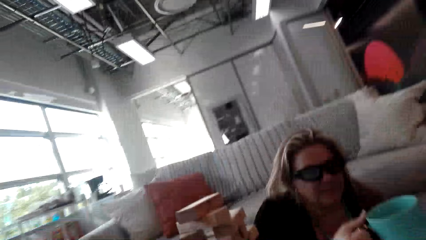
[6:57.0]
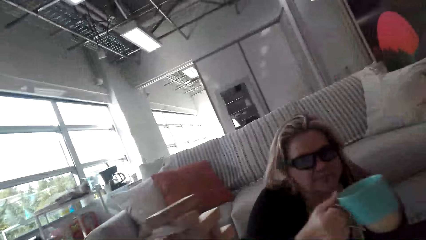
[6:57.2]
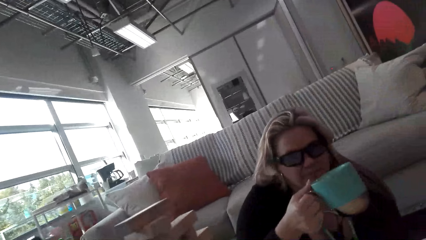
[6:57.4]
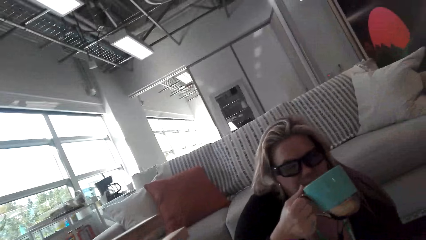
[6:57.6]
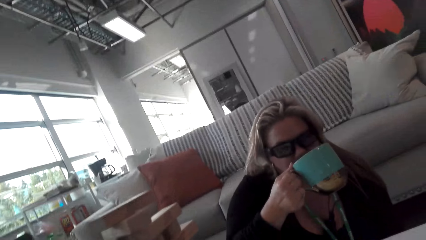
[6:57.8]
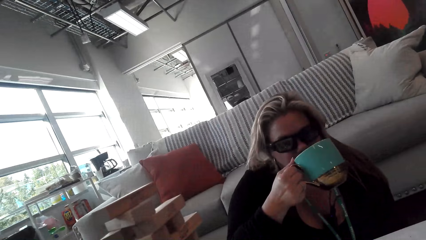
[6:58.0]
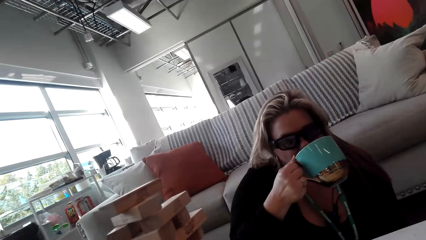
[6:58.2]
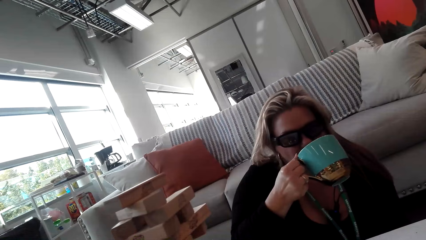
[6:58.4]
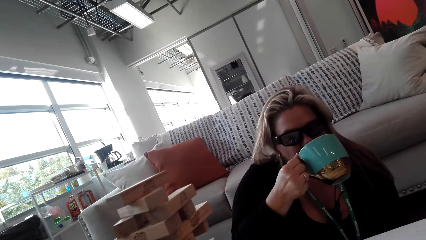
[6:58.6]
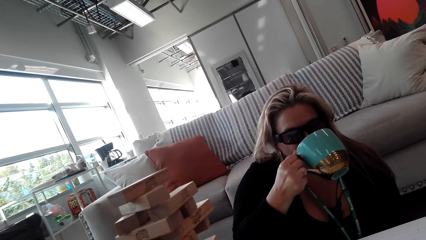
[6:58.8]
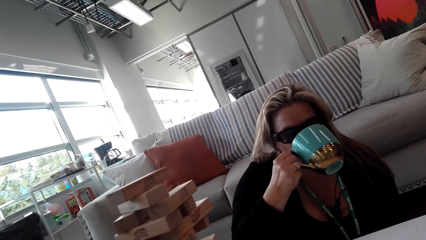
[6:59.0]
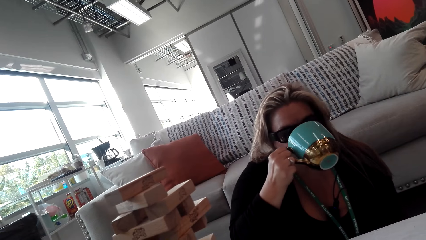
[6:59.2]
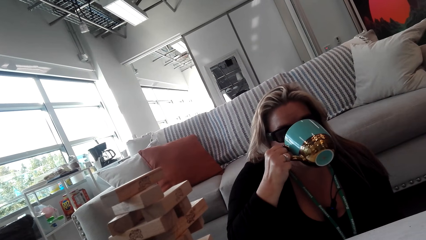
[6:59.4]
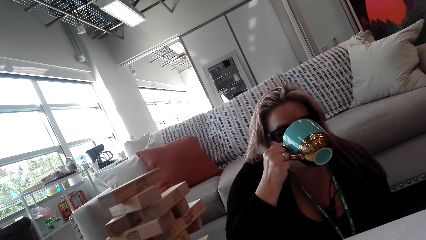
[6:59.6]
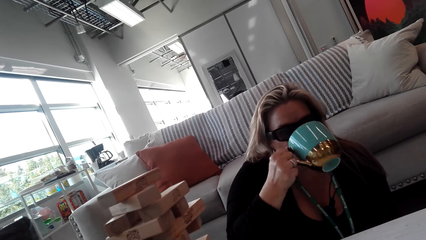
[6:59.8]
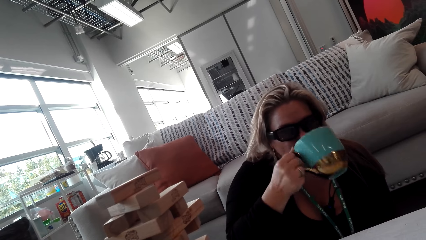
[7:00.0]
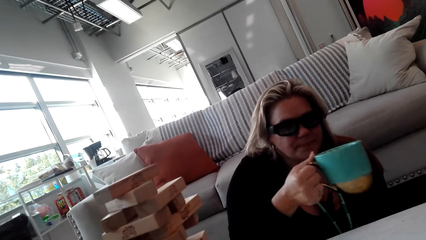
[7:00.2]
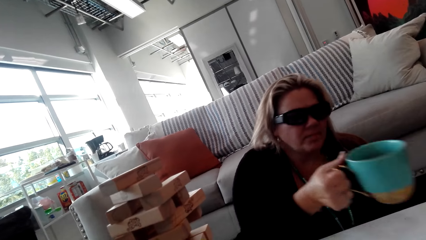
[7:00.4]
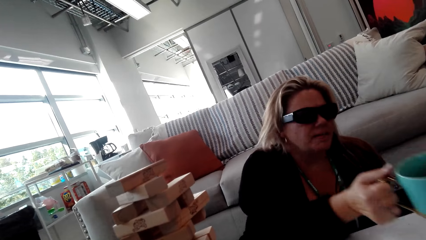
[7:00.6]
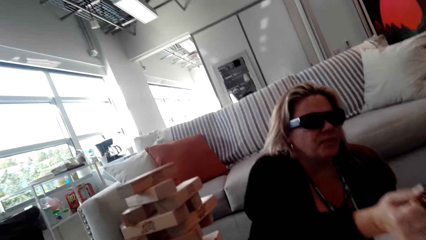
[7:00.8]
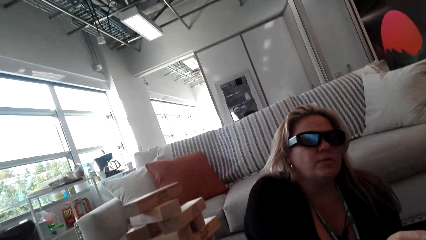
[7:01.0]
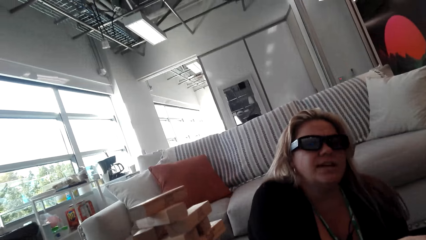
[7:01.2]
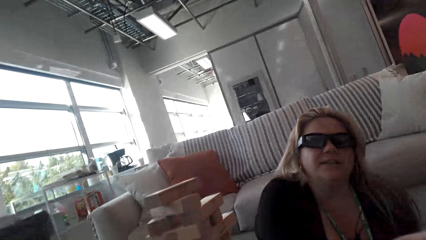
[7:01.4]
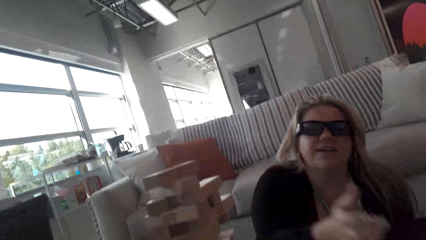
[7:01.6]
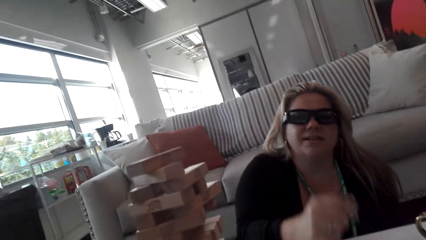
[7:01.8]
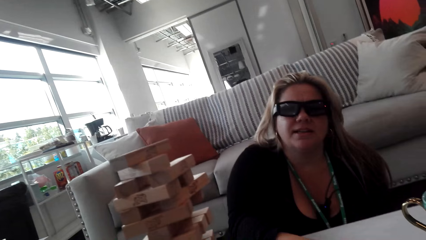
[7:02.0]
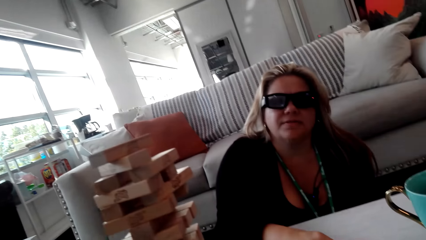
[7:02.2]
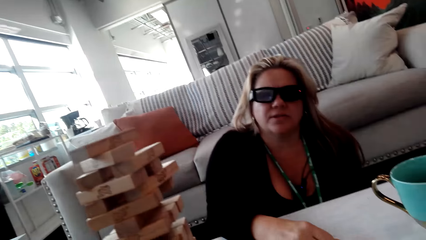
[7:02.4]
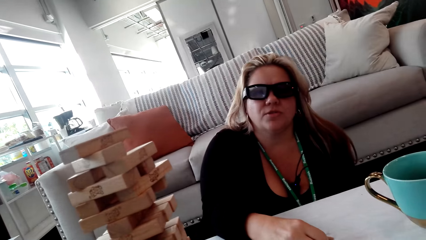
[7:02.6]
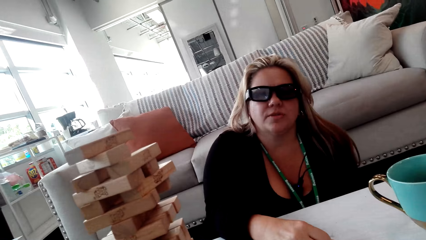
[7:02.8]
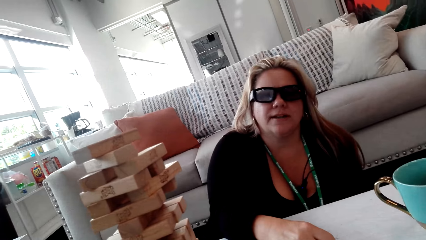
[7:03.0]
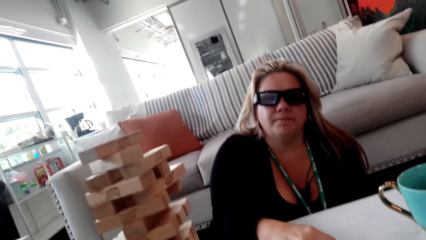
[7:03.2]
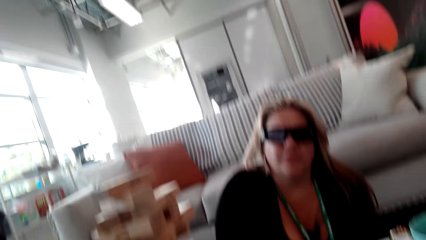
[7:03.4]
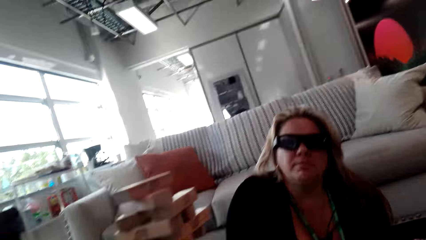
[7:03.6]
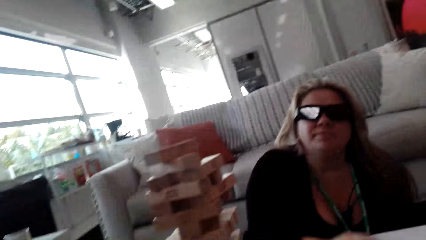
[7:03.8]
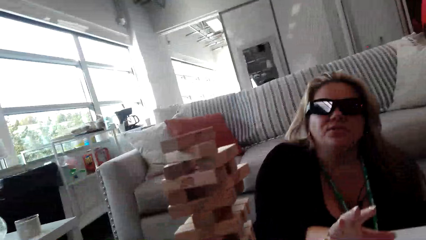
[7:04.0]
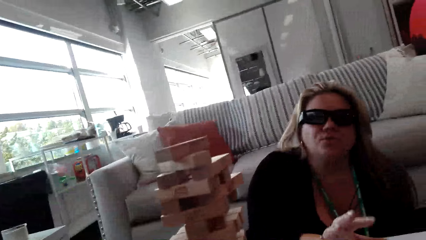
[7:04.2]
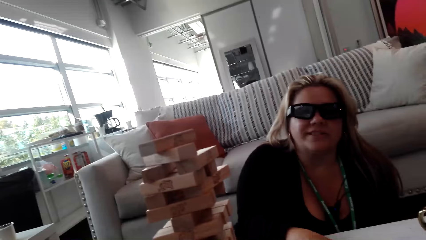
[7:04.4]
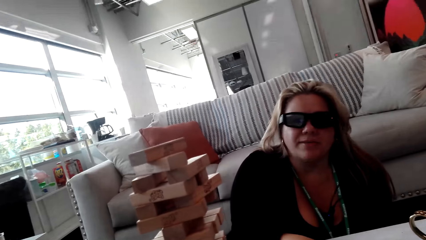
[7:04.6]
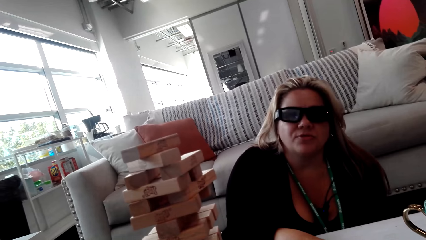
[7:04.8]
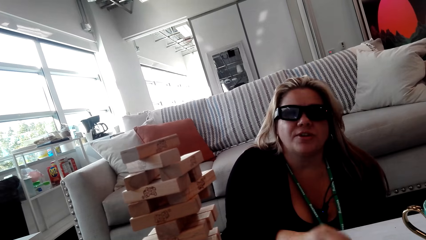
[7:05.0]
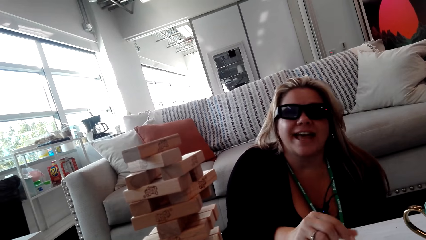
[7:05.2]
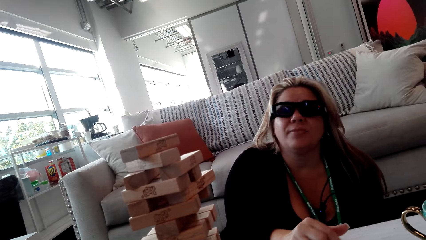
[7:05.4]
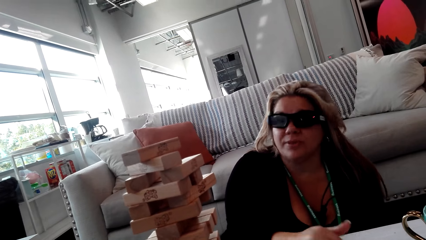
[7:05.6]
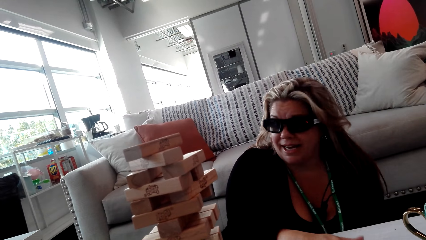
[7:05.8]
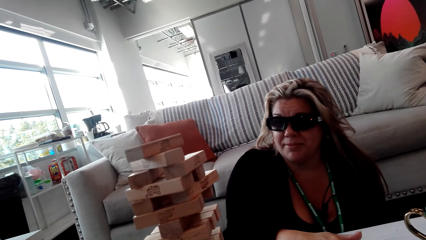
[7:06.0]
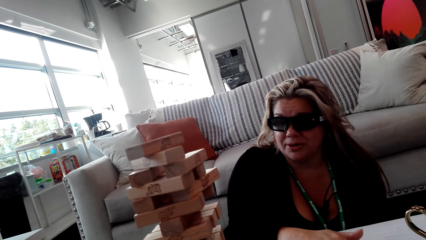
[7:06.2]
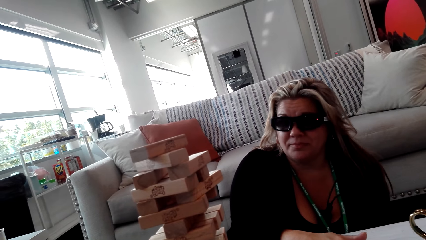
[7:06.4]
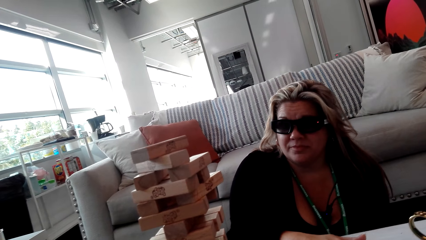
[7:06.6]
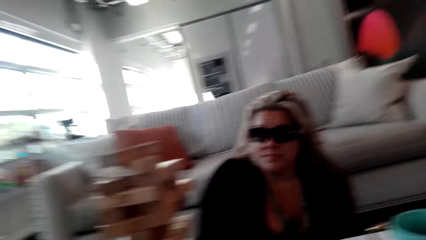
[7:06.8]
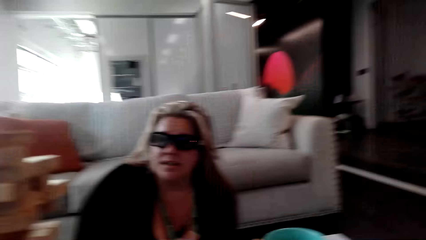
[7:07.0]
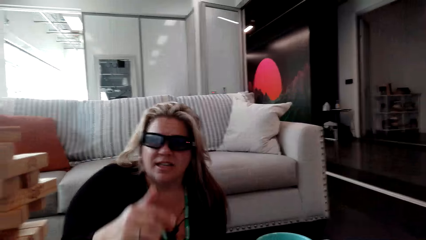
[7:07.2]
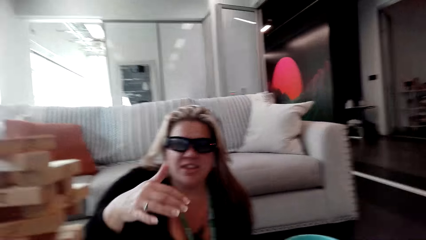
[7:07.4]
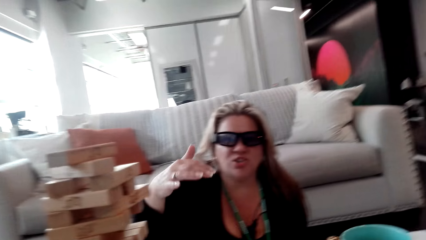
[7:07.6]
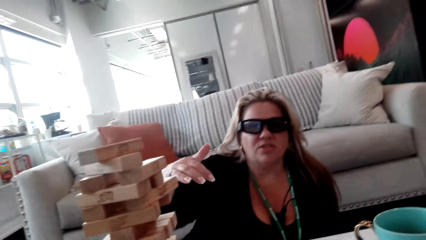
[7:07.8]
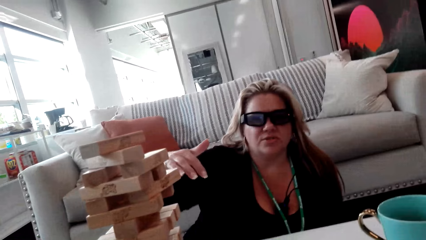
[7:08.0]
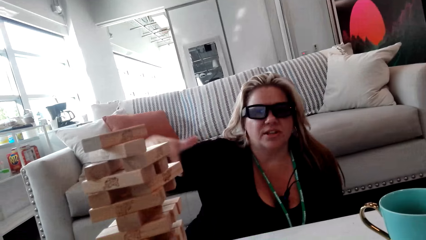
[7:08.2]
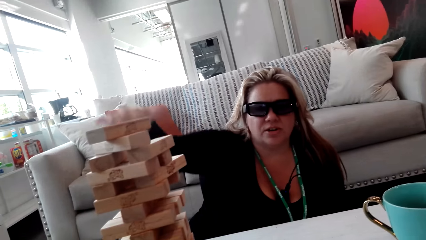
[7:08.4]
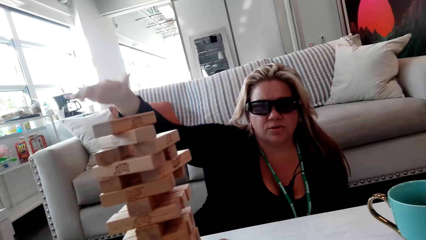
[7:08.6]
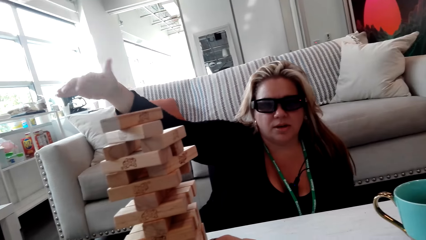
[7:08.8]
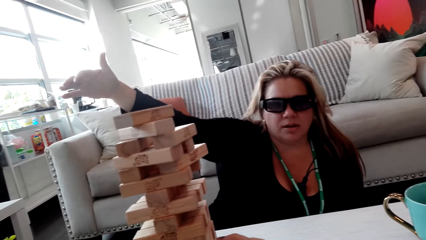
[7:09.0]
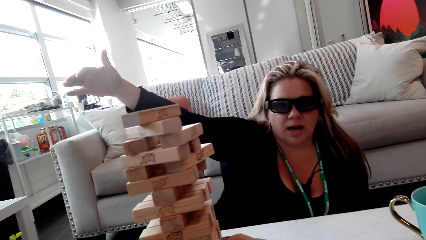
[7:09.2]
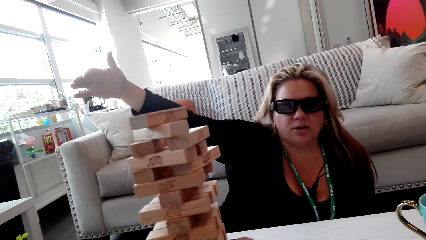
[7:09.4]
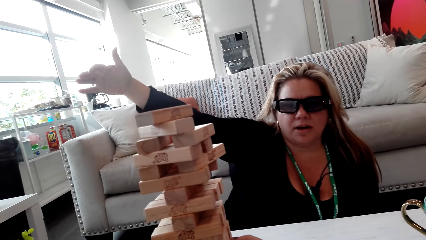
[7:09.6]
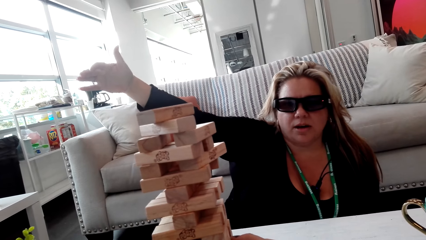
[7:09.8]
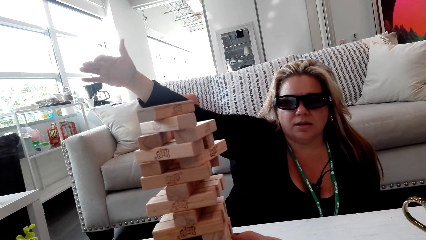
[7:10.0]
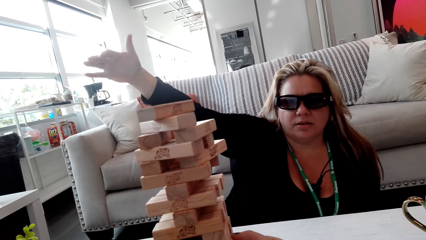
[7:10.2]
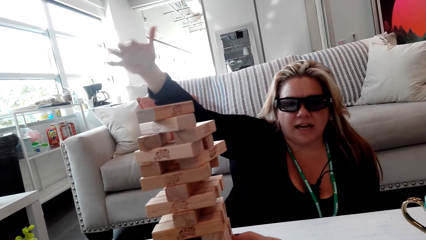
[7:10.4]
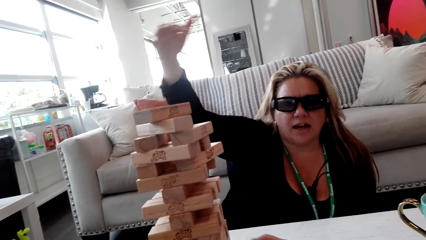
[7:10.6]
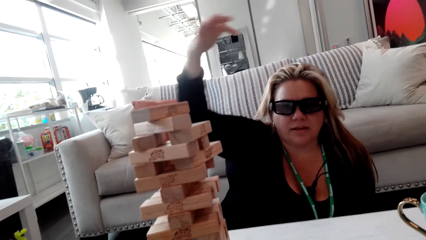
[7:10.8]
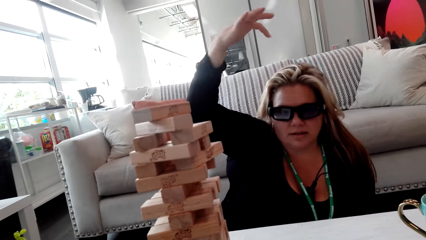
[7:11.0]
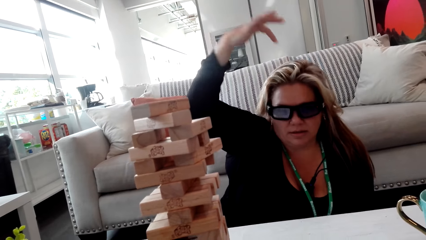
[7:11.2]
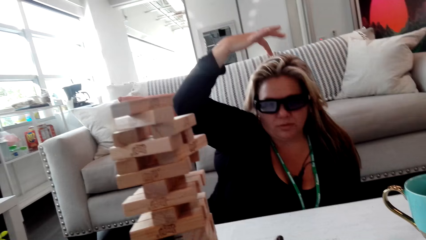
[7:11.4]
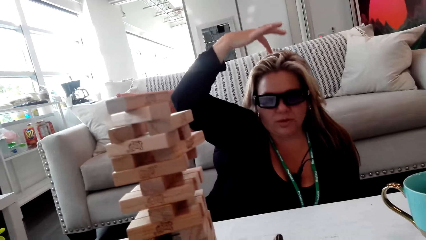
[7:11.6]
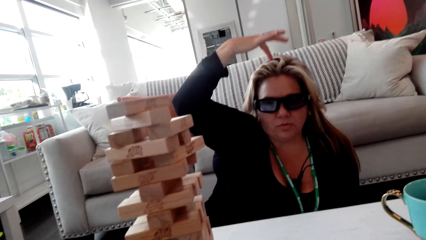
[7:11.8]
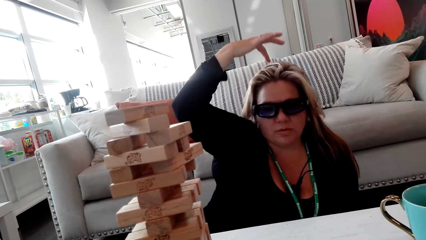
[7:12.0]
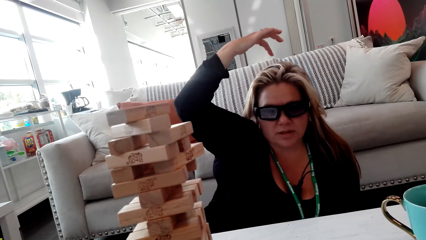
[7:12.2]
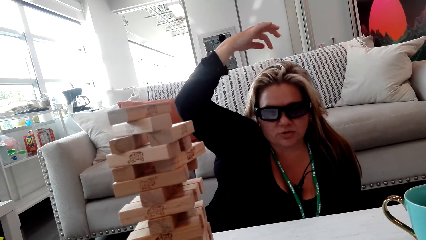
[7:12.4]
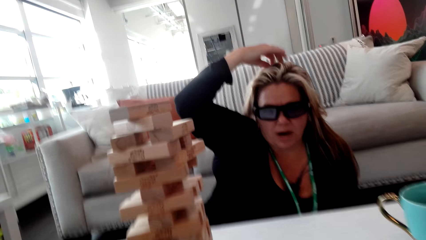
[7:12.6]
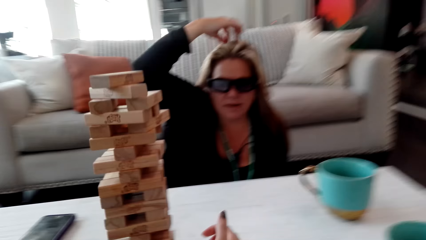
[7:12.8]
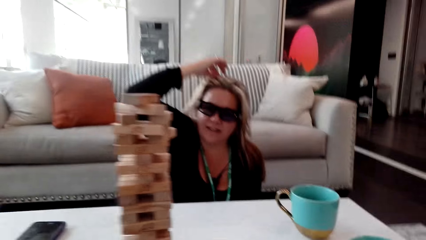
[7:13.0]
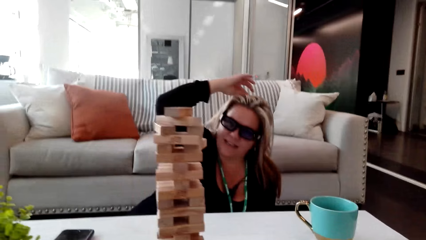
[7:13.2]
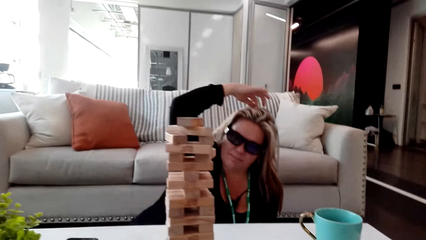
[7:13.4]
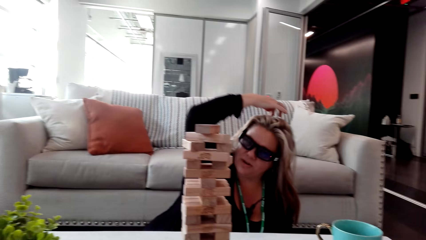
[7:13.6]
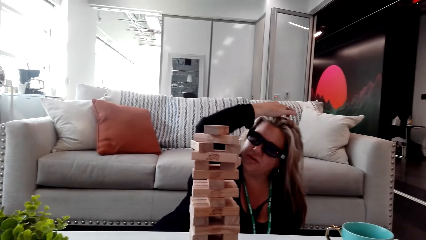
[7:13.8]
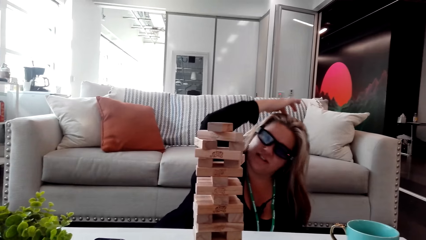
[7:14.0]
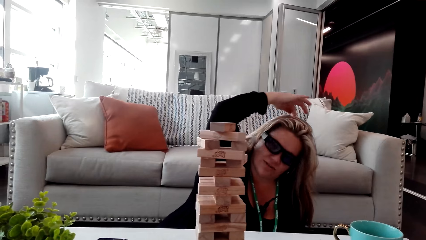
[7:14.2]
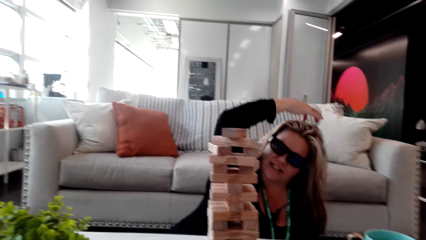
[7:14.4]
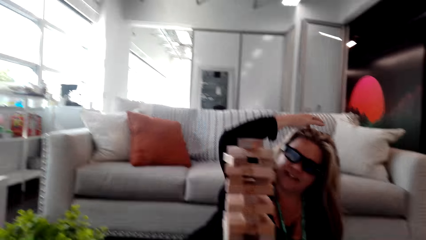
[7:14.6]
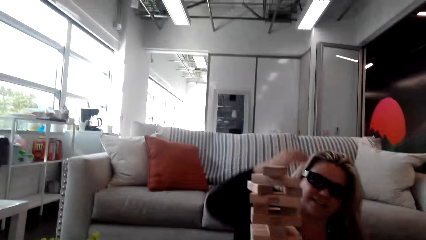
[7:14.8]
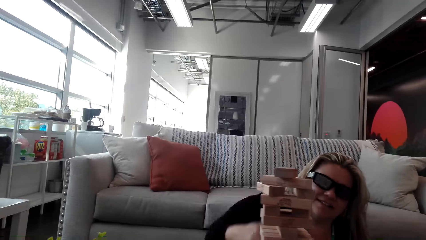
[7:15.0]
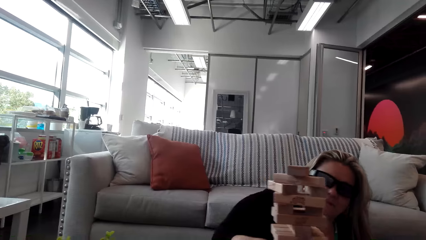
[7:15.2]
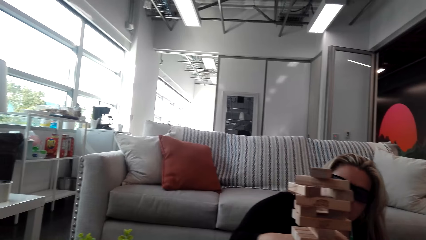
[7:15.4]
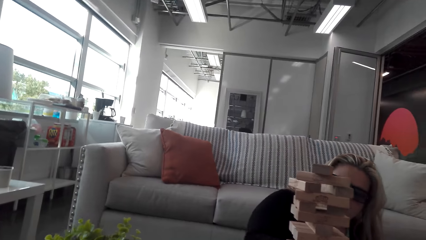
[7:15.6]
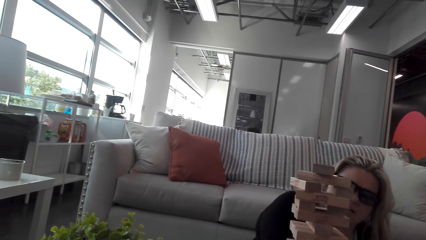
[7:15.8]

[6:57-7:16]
A woman drinks the coffee from a cup. The woman puts the cup on the table and talks to the camera wearer. The woman moves her right hand and touches the hair.
